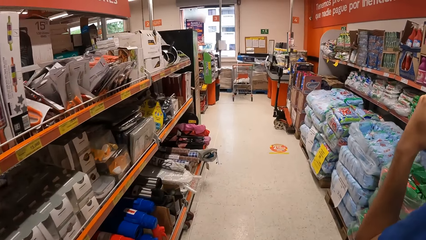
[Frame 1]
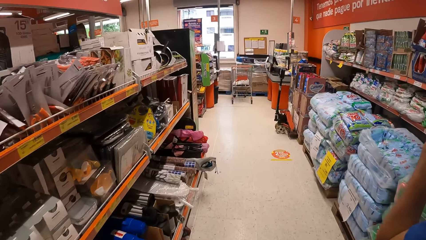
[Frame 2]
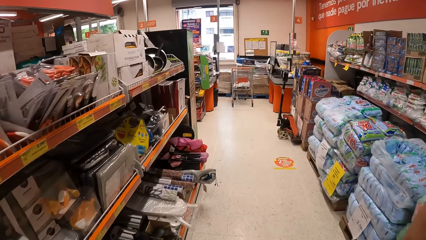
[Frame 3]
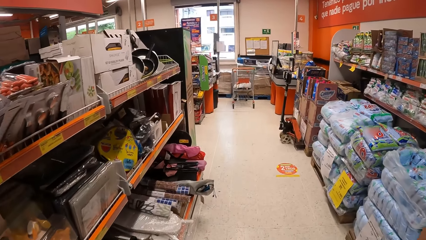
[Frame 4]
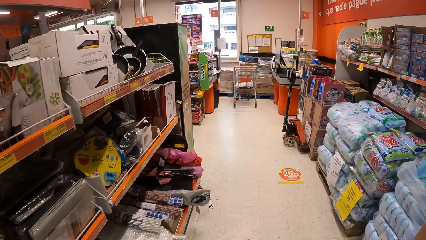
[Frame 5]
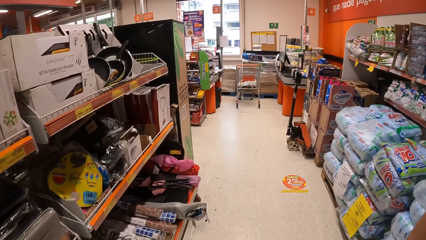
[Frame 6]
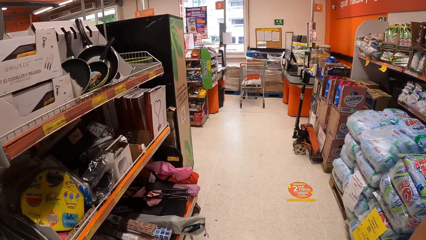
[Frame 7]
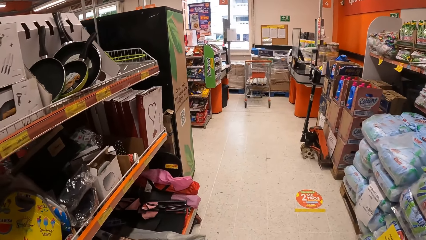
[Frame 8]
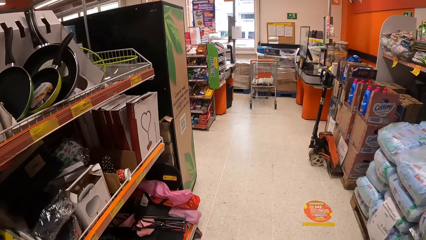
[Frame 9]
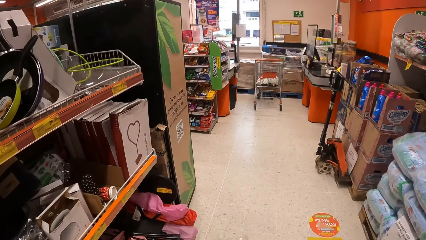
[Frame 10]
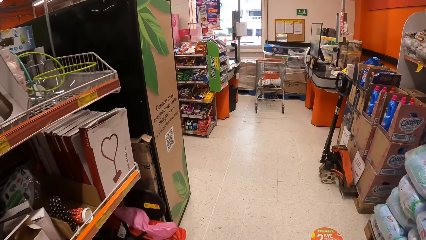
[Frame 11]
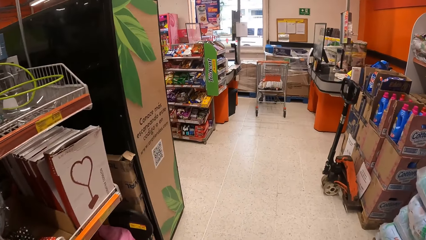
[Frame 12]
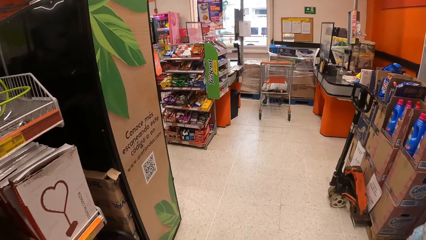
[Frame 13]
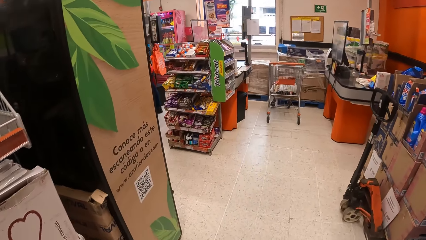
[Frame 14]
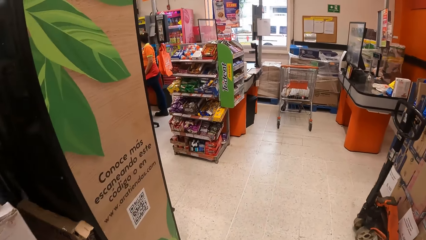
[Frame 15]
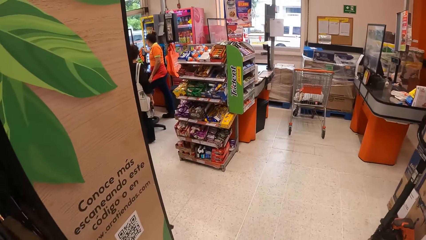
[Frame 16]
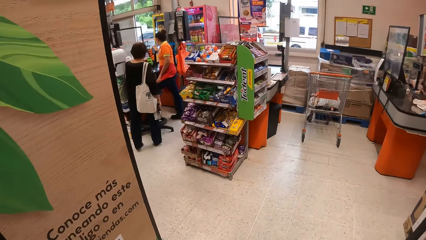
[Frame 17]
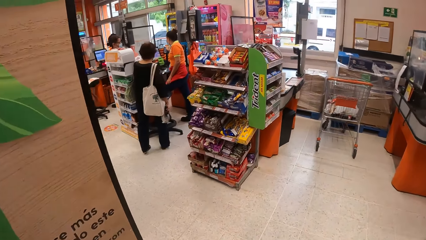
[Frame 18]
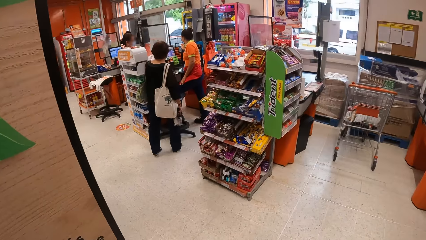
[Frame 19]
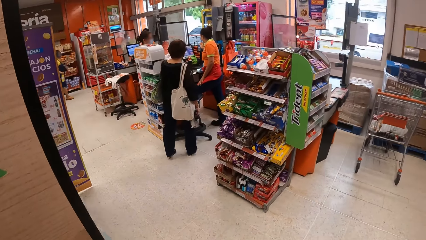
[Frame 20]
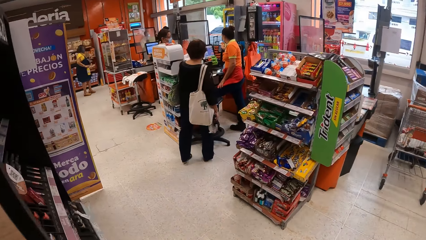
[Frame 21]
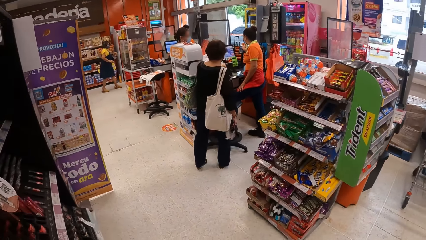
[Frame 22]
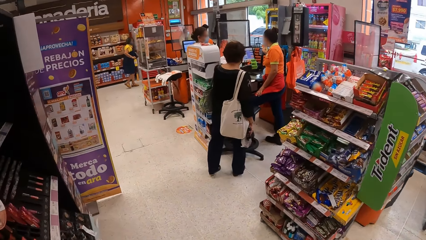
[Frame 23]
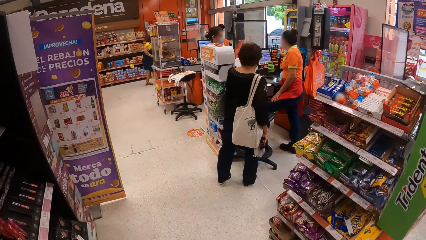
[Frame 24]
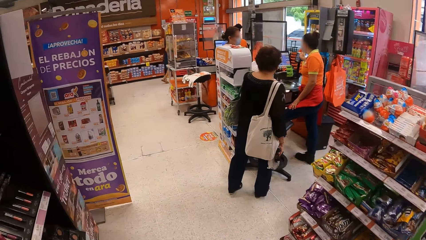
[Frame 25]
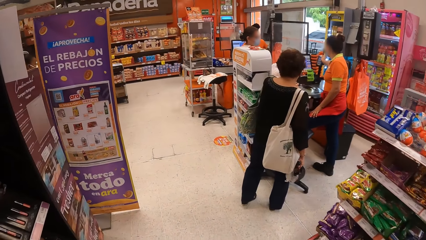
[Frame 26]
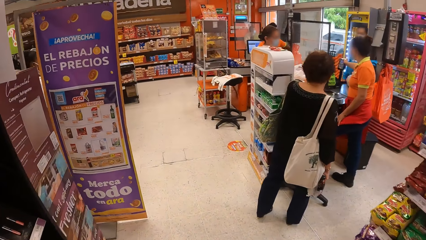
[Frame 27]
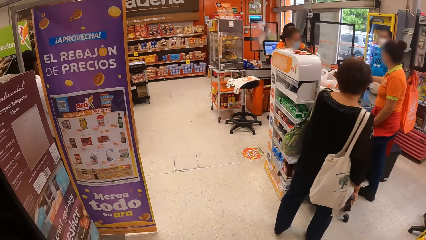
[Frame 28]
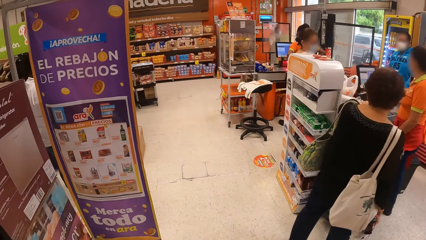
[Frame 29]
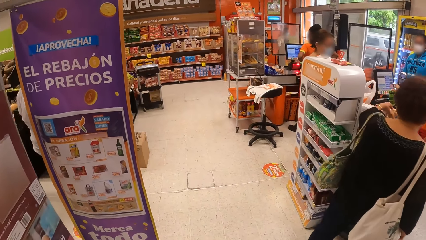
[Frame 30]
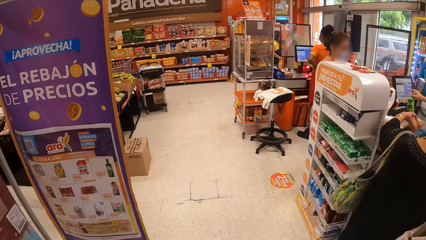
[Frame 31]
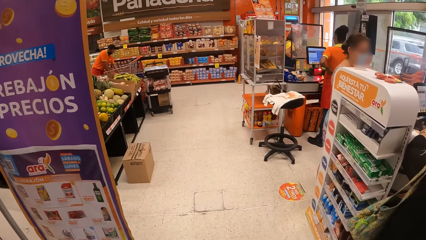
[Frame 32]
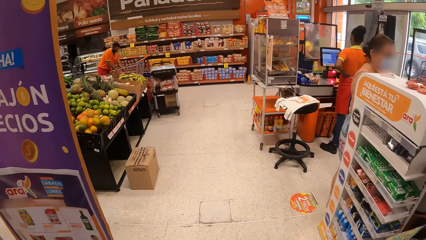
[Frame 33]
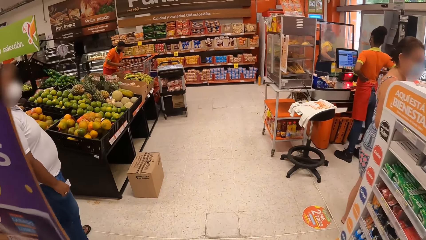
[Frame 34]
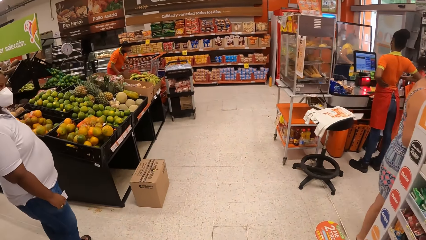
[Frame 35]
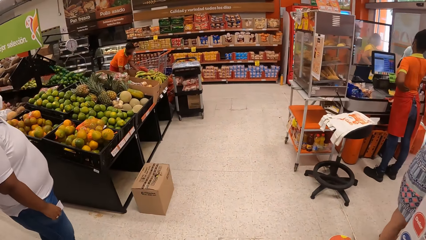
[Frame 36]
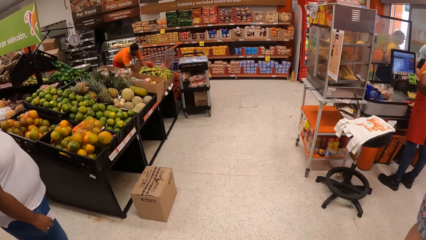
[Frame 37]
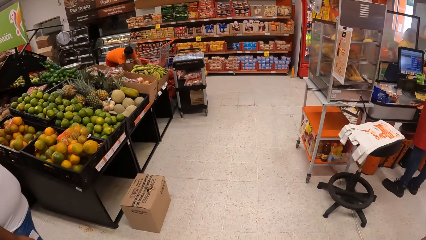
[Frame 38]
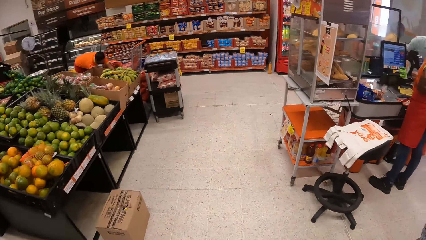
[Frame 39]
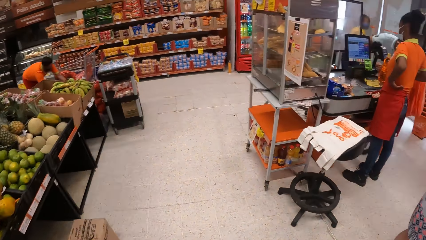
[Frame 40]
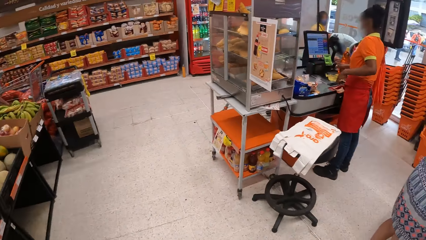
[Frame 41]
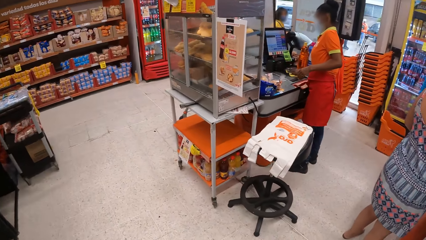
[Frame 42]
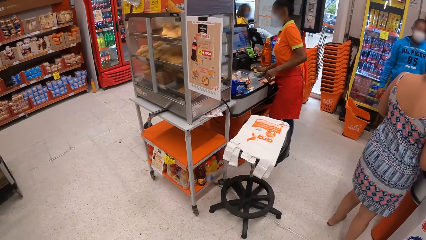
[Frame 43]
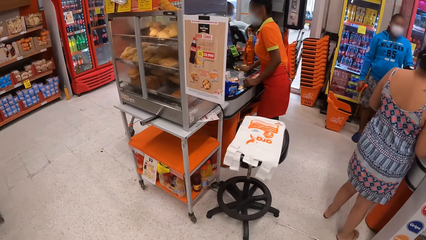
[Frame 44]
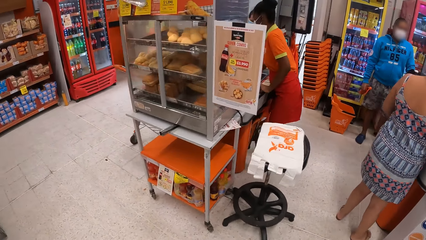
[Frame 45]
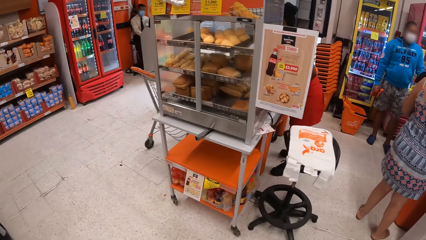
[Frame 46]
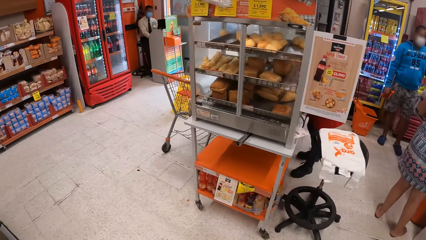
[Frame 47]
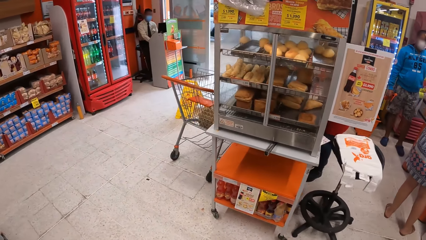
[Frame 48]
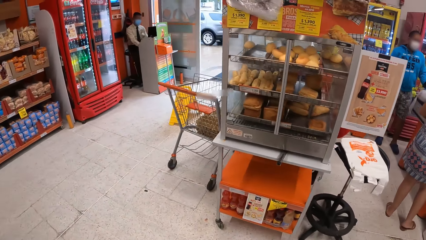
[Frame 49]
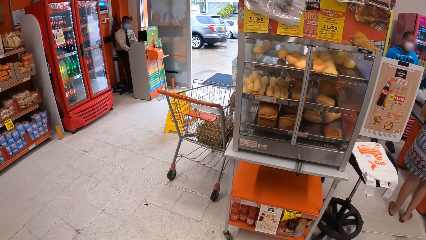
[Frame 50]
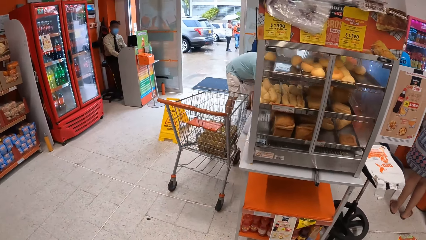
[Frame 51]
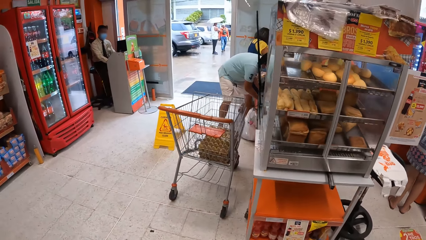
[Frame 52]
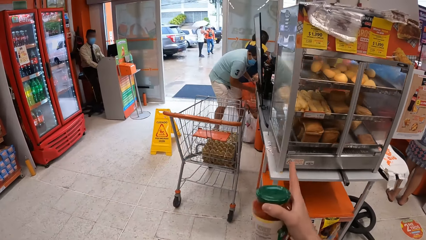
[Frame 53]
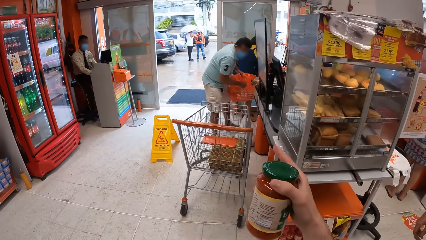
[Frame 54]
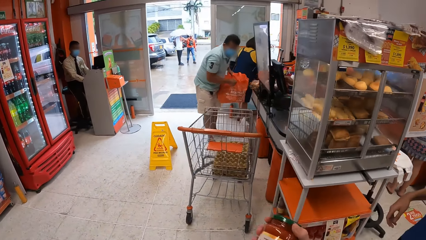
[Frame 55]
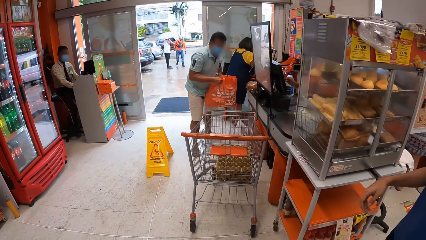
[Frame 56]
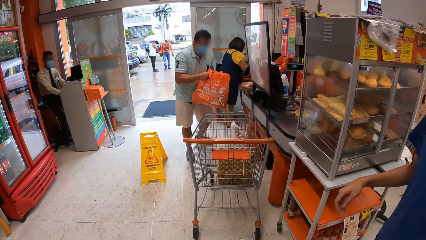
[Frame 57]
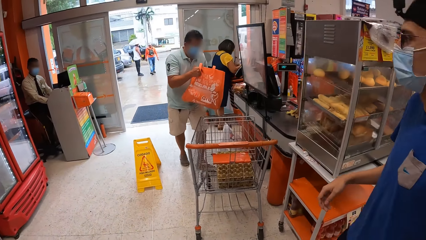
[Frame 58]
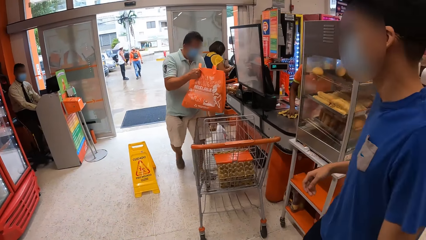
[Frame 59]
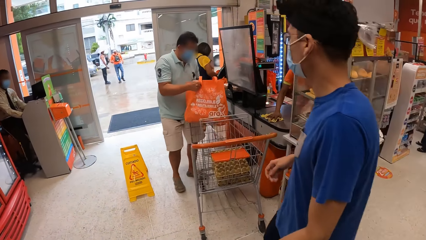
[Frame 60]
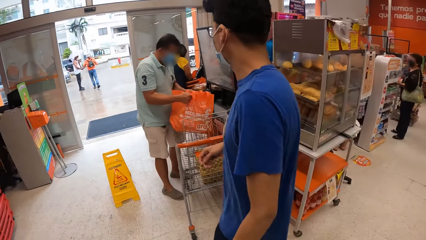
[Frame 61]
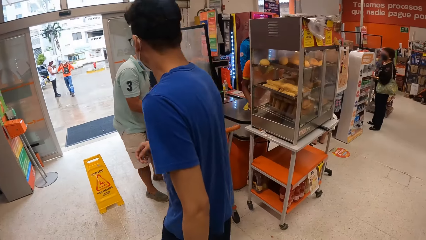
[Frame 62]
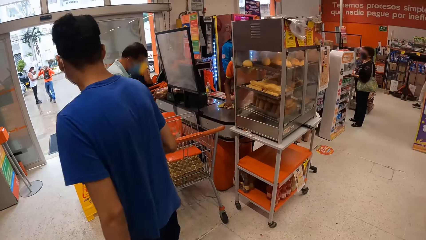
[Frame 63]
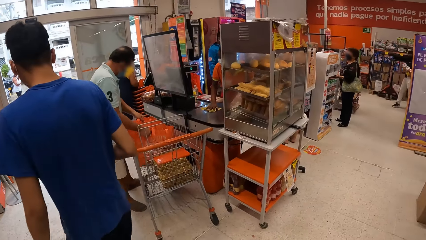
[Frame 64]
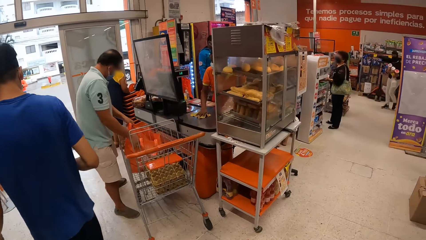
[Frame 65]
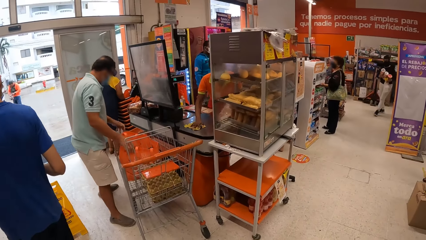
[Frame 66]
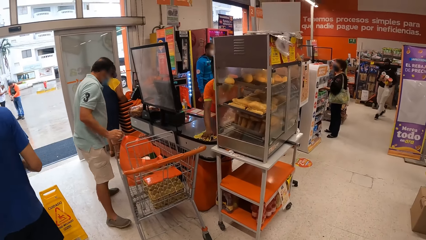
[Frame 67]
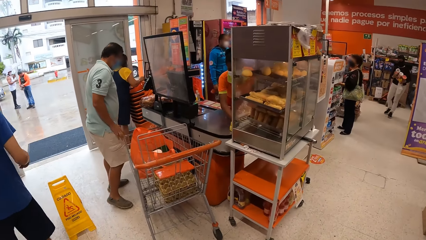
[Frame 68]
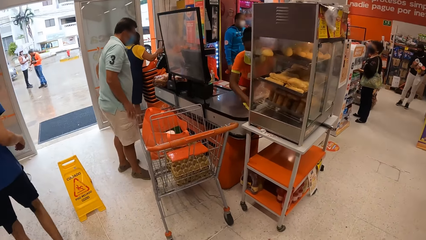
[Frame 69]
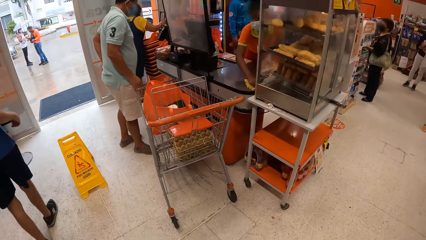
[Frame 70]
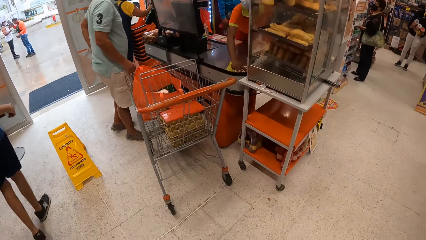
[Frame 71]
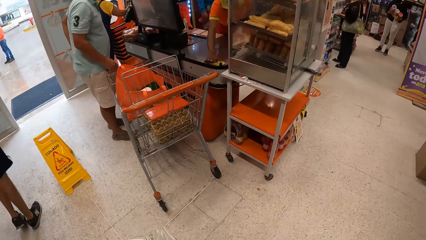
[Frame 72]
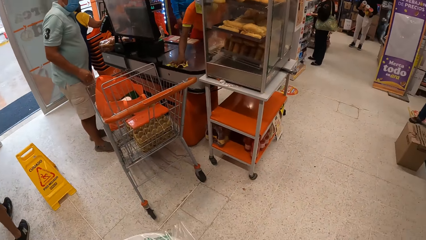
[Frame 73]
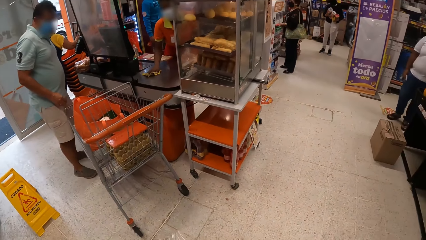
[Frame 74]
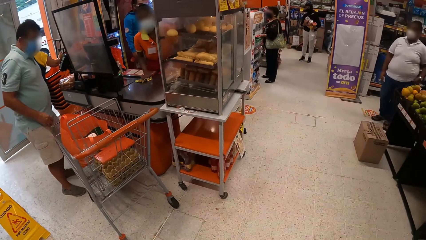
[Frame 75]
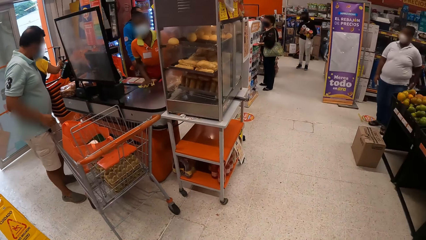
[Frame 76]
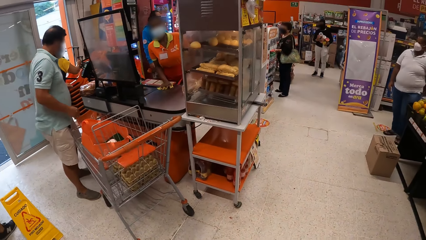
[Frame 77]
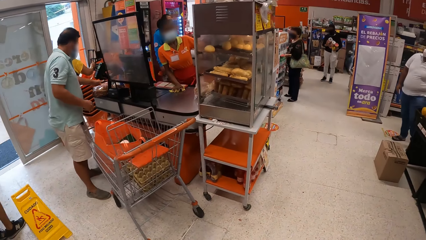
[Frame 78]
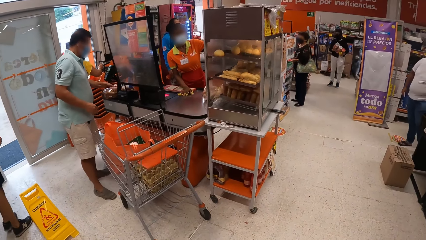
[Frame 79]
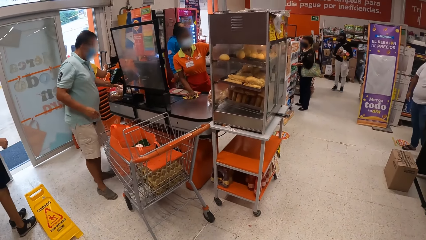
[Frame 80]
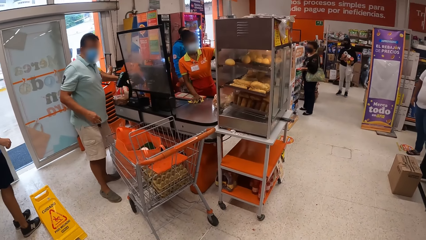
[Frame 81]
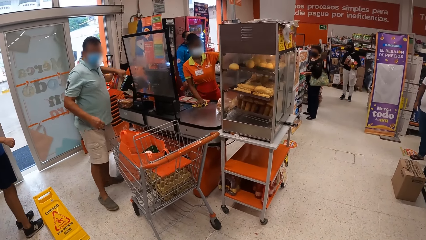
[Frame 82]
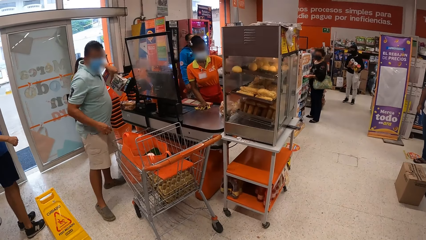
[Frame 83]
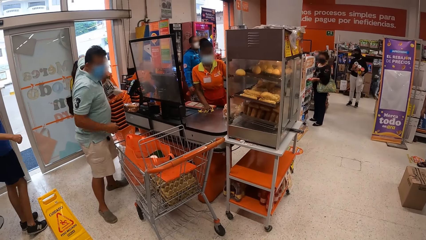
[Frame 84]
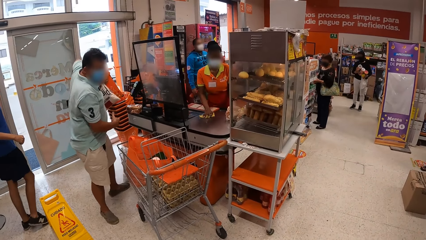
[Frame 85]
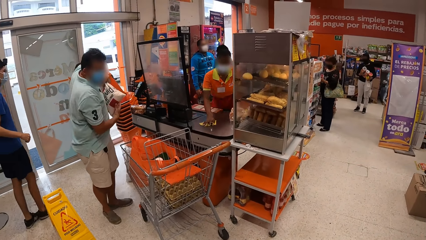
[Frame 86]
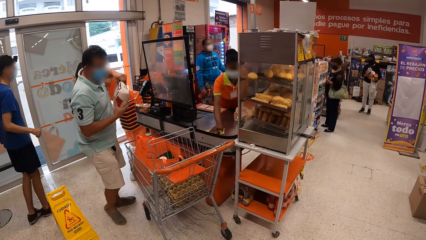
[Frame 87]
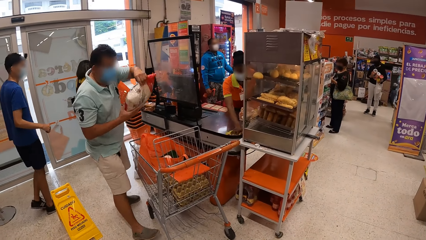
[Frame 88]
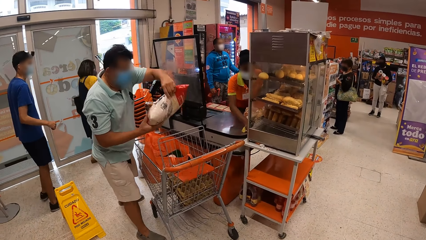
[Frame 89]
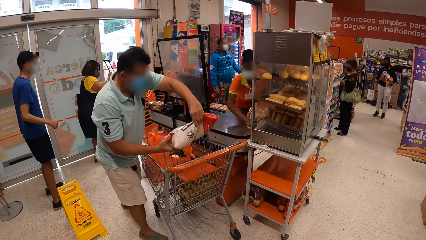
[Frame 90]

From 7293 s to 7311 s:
The camera wearer looks around.
